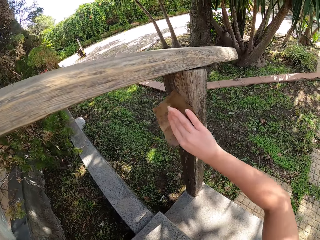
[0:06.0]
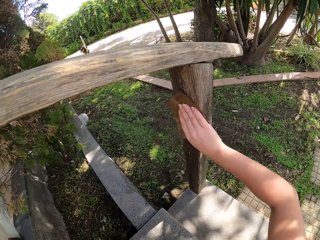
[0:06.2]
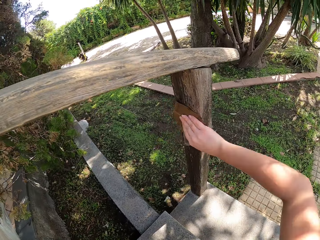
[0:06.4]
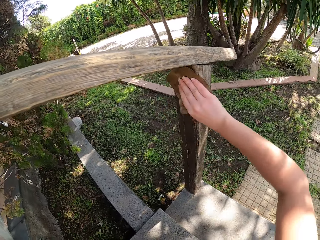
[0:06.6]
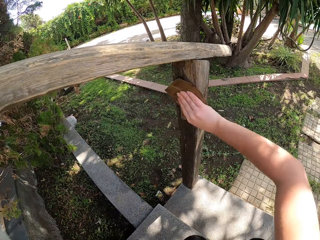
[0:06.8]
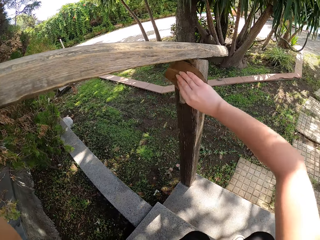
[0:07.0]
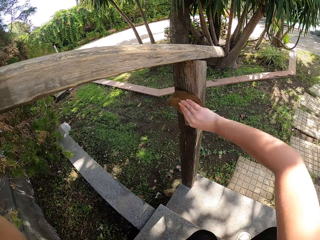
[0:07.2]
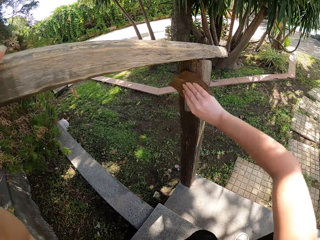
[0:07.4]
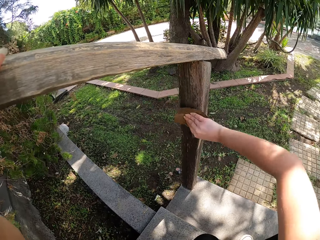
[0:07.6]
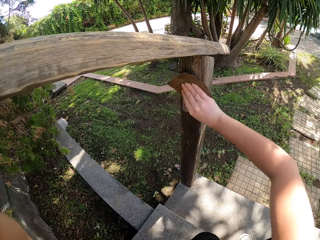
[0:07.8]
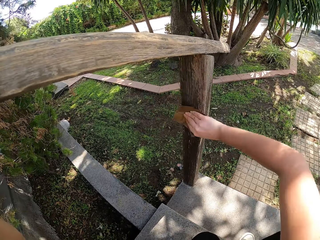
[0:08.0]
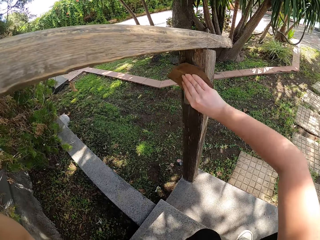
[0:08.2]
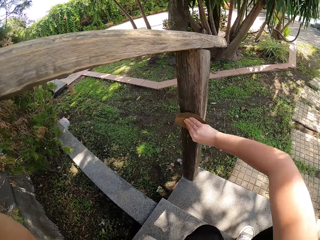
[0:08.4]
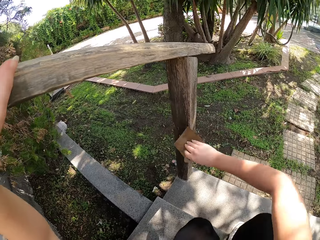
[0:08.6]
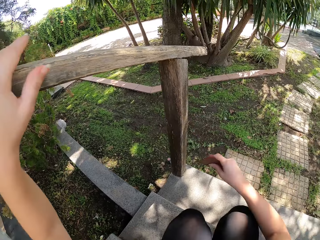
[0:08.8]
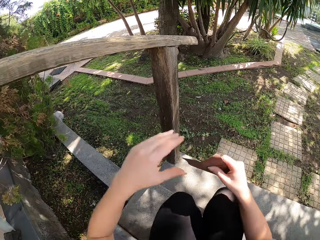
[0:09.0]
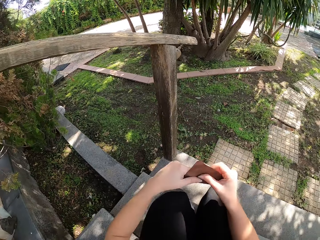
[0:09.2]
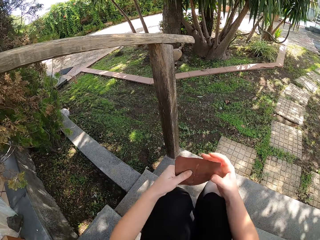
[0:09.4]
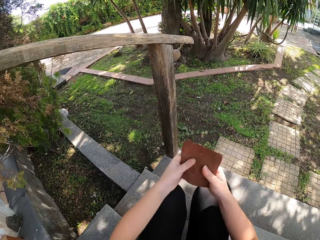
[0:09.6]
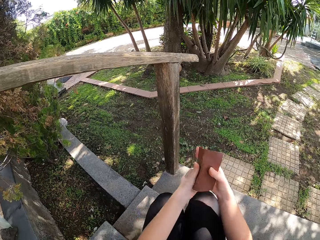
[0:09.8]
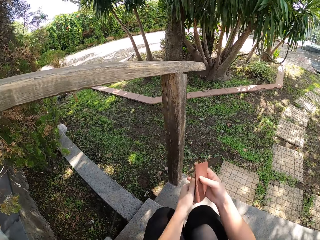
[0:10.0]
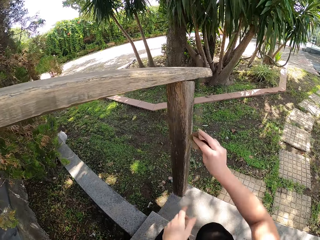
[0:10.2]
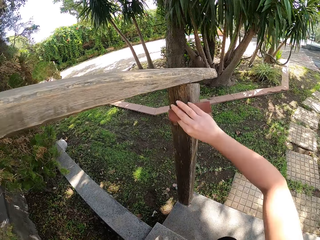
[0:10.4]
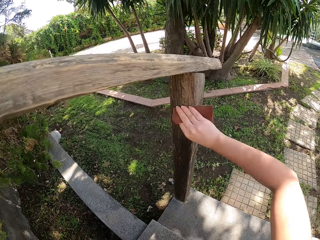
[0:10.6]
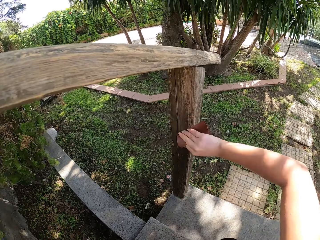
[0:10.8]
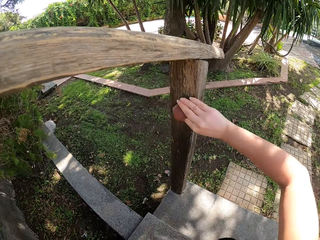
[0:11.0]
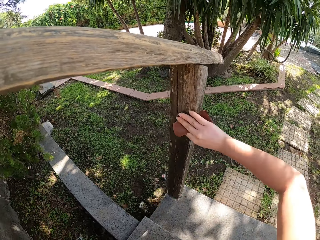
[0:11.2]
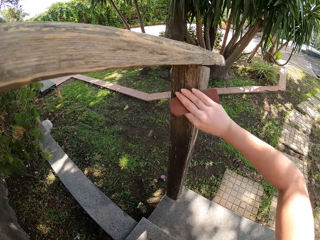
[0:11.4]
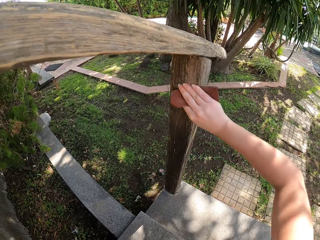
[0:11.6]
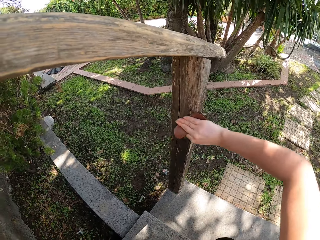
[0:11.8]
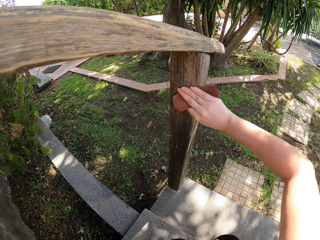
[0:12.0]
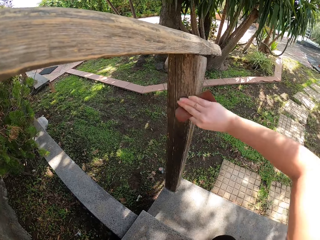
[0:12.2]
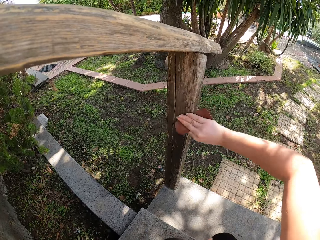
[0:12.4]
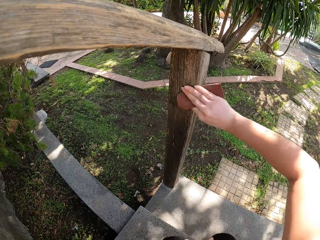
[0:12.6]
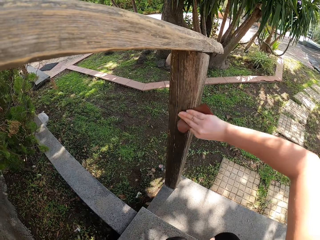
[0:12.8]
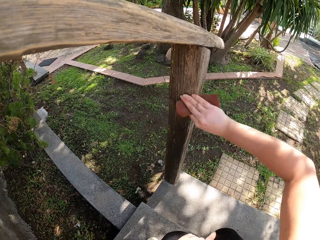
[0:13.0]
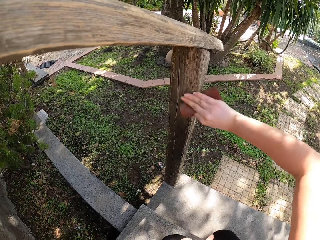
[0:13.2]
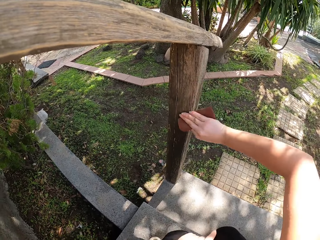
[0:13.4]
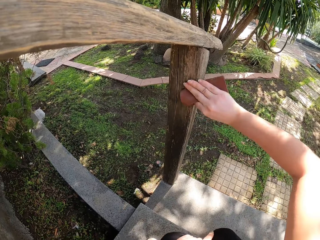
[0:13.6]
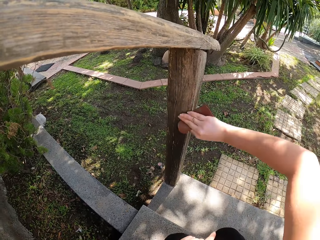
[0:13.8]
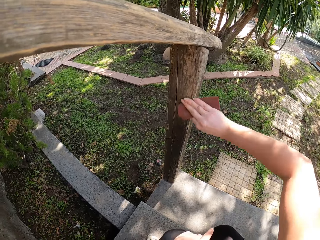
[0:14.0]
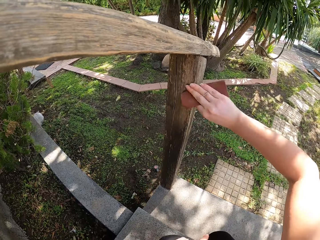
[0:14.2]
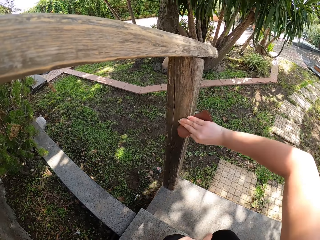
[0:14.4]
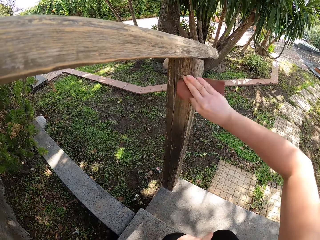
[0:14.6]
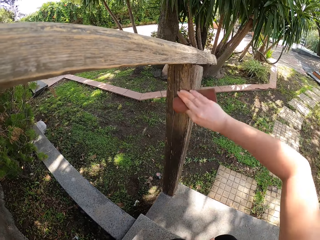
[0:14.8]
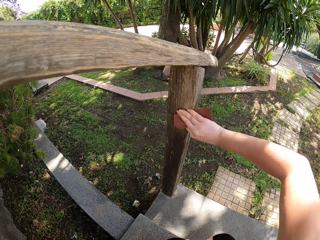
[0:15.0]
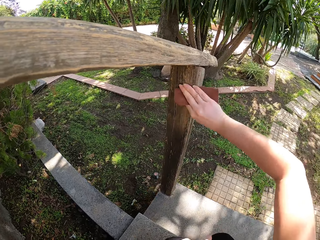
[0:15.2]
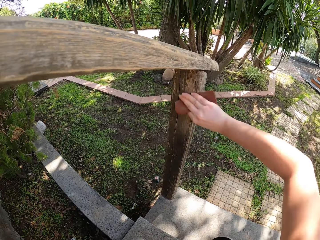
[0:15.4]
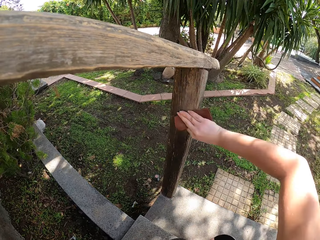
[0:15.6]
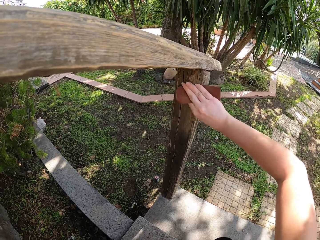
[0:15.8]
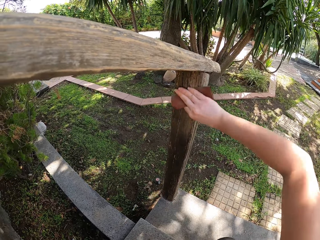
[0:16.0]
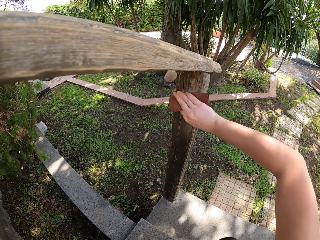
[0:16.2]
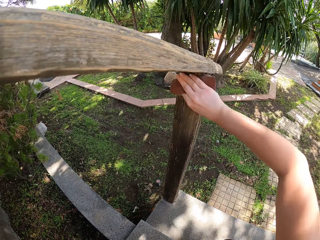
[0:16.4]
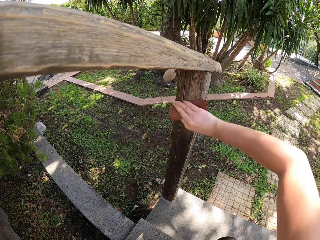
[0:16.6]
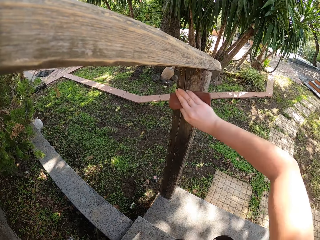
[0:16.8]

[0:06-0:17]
The camera wearer squats. She sandpapers the foot of the wooden stair railing with her right hand. She folds the sandpaper with her two hands and holds the sandpaper. She continues to sandpaper the foot of the wooden stair railing.

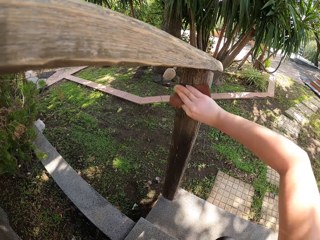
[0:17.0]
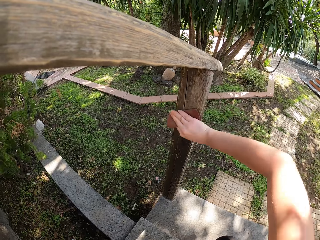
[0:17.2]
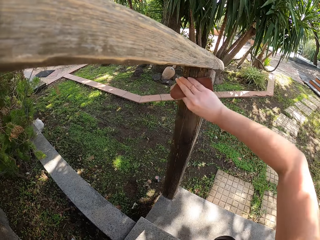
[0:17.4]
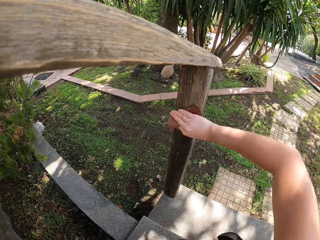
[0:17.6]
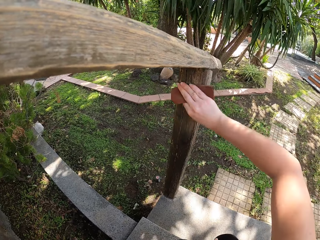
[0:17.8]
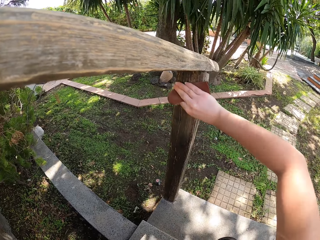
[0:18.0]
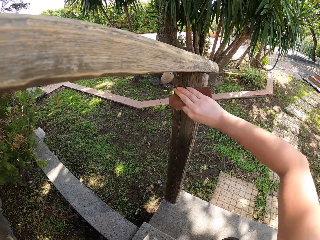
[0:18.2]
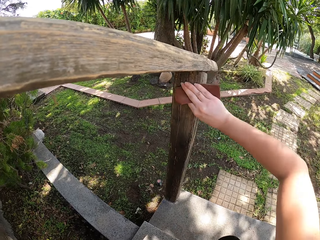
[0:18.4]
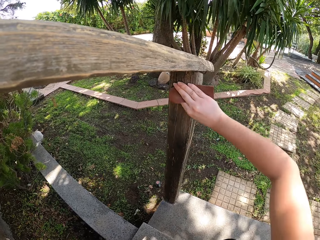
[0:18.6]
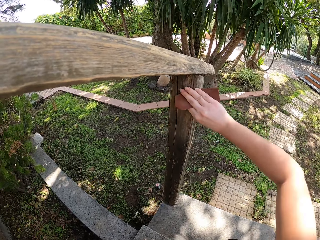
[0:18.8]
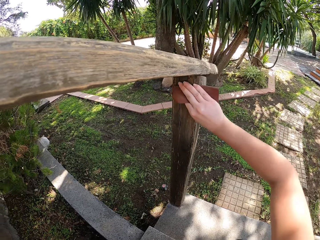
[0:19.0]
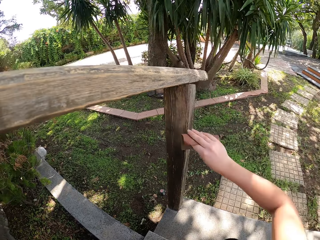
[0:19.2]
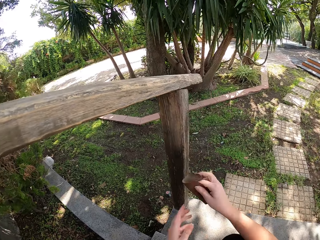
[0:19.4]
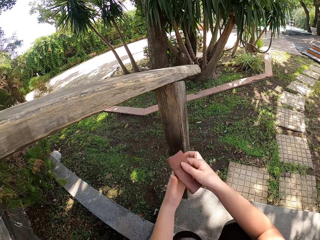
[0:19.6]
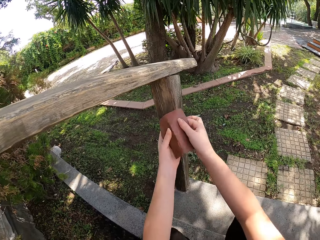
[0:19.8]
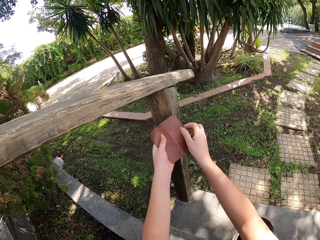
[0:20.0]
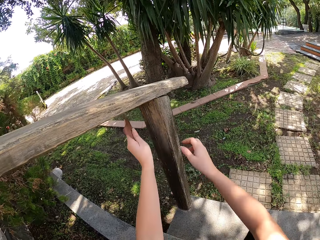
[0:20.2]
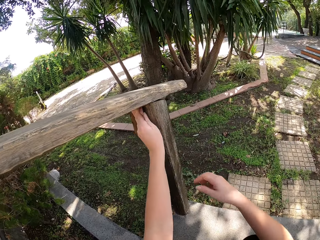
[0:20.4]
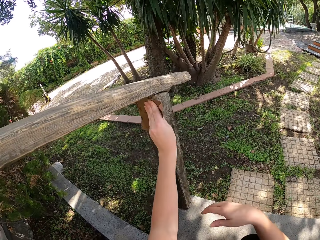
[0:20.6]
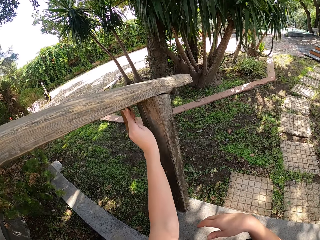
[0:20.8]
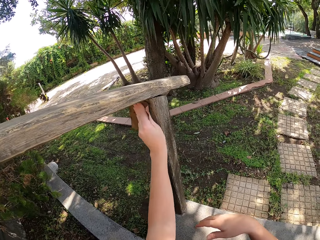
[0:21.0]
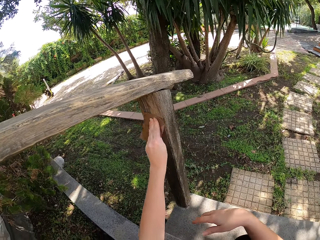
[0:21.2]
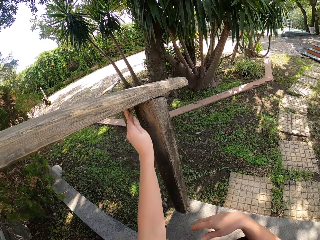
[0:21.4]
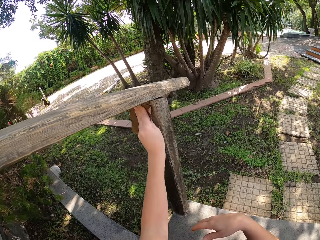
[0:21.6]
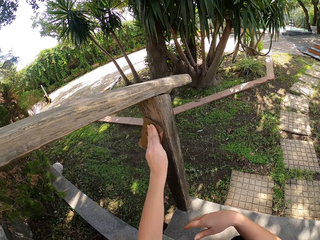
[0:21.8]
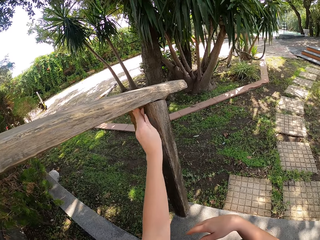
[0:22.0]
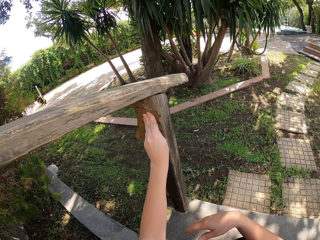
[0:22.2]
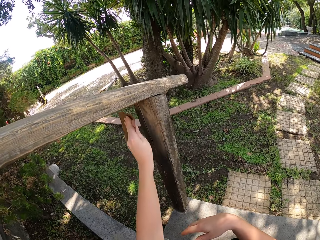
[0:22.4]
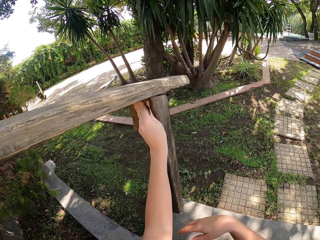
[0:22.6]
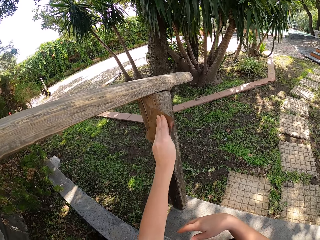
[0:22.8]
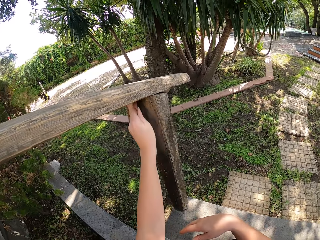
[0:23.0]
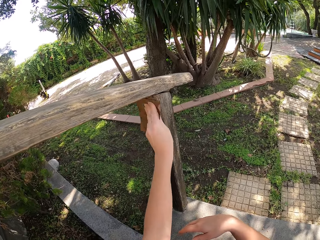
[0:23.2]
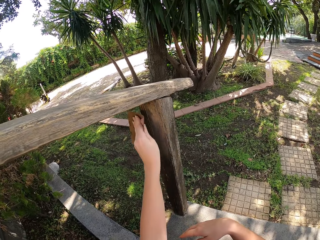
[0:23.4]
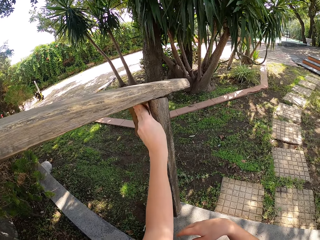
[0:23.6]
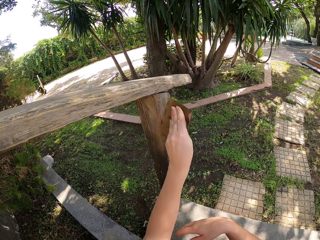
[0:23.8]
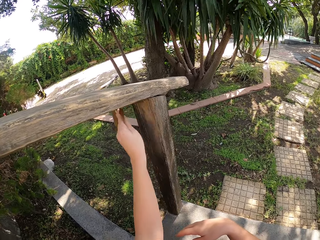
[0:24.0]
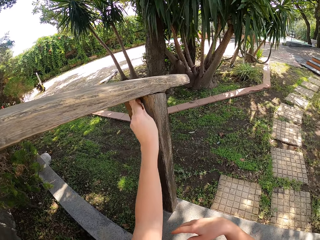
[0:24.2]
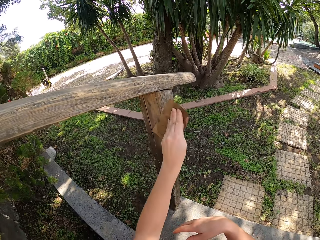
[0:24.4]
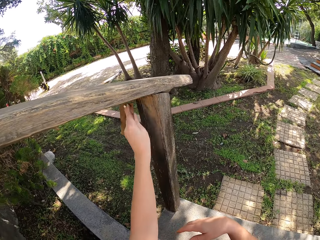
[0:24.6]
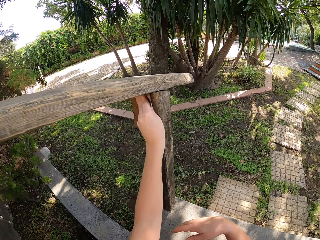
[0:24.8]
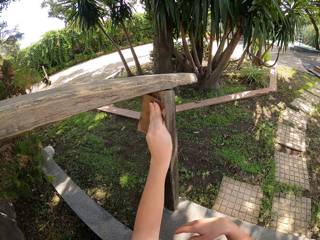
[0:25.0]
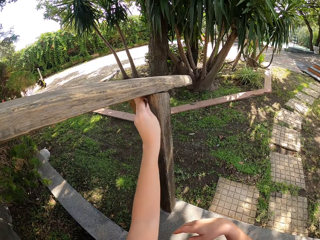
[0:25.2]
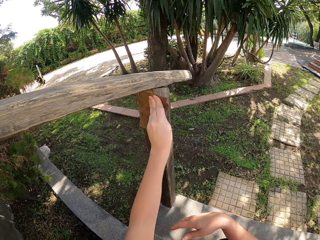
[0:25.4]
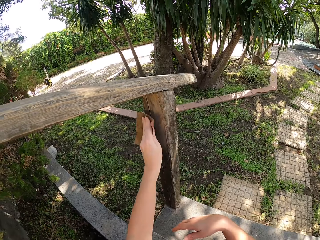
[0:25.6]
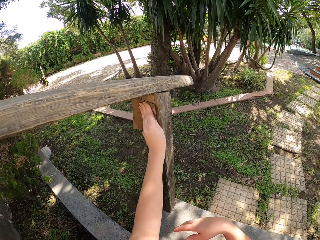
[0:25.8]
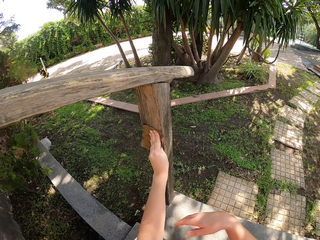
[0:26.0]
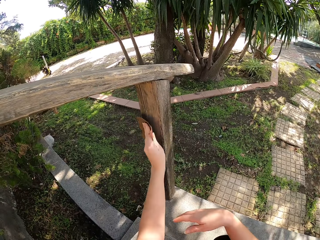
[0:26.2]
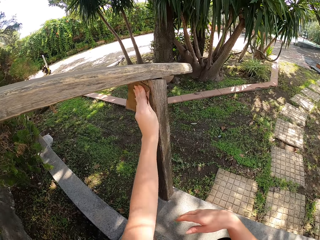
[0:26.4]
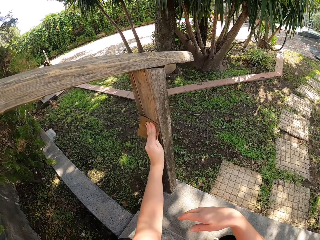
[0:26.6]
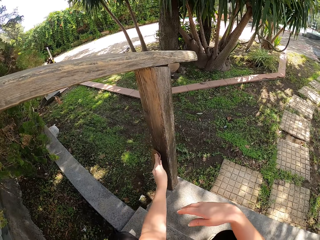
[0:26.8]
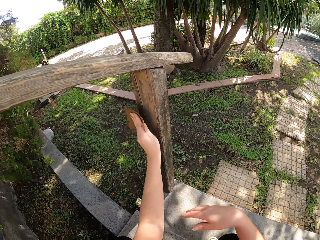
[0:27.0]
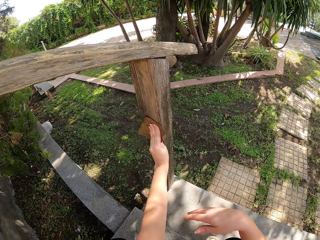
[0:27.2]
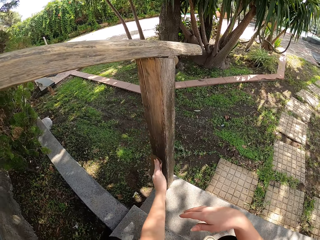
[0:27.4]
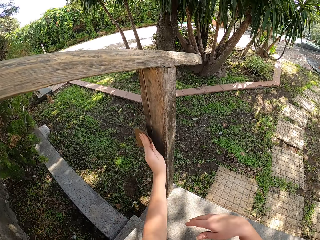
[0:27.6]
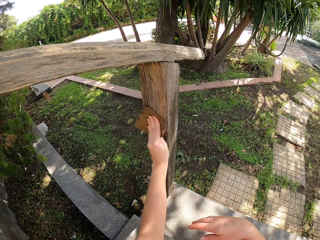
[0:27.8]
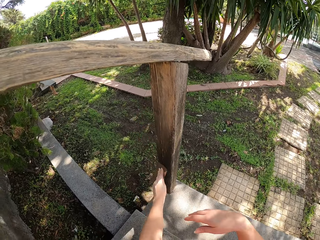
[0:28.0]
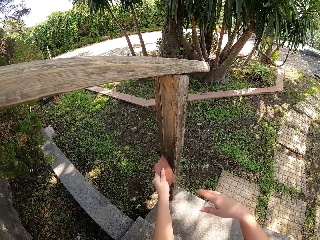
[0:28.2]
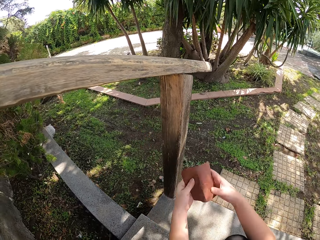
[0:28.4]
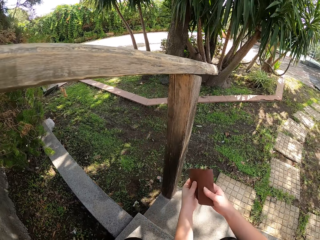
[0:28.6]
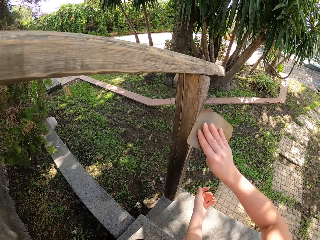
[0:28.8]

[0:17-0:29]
The camera wearer unfolds the sandpaper. She takes the sandpaper with her left hand from her right hand. She sandpapers the foot of the wooden stair railing with her left hand.
